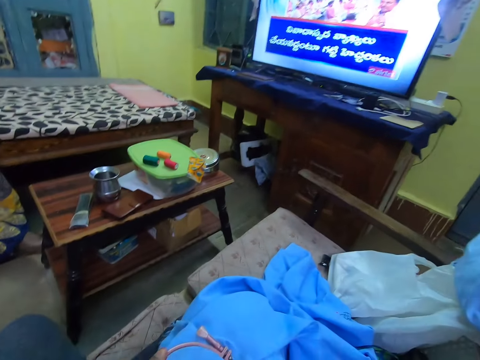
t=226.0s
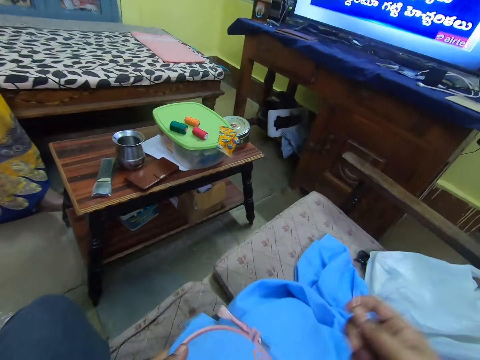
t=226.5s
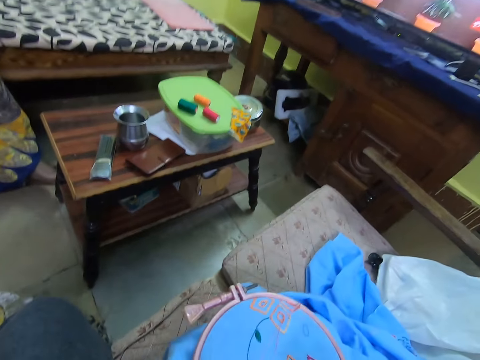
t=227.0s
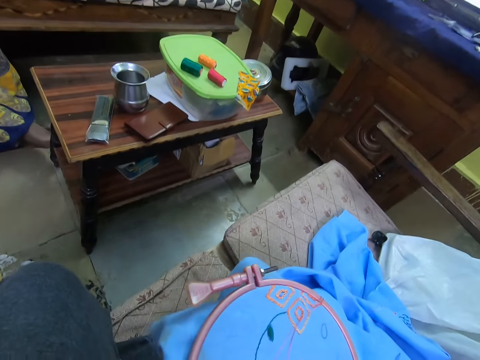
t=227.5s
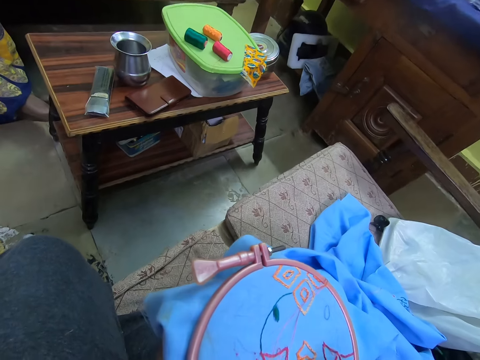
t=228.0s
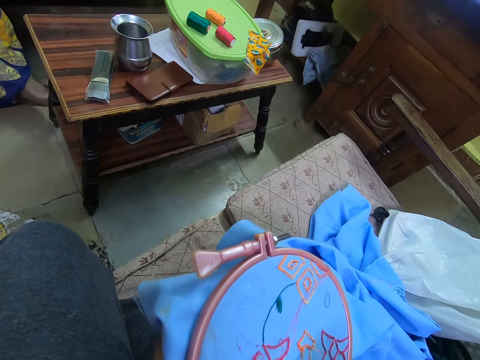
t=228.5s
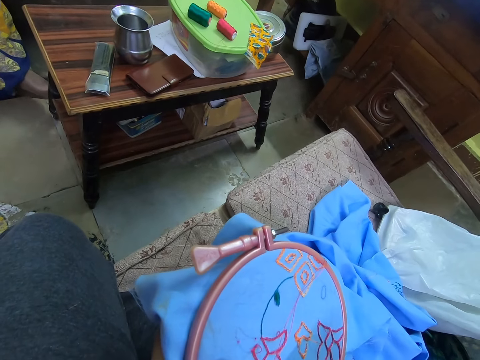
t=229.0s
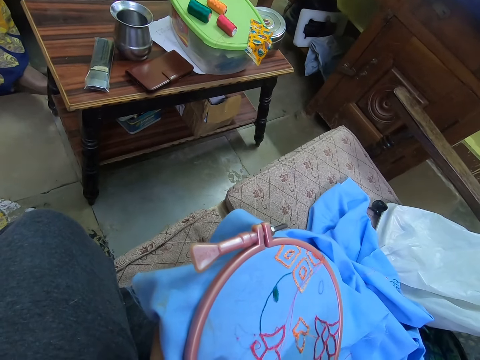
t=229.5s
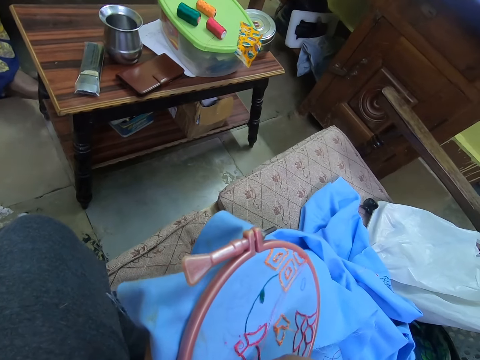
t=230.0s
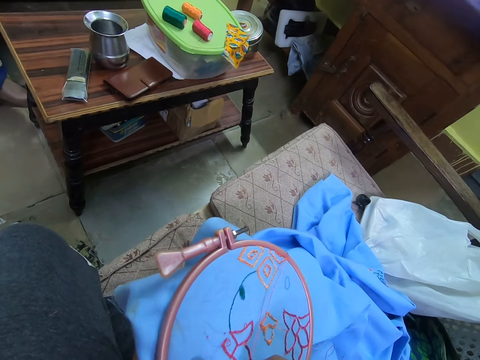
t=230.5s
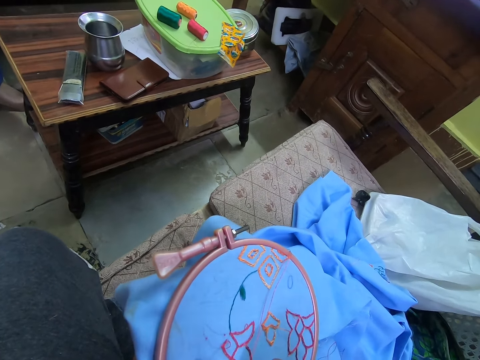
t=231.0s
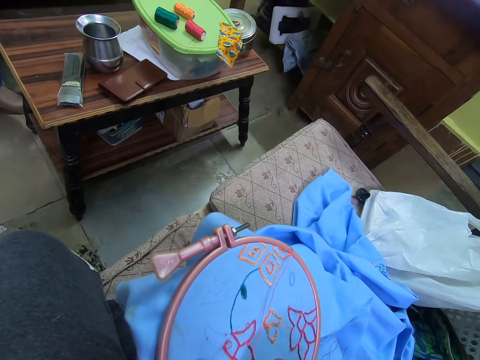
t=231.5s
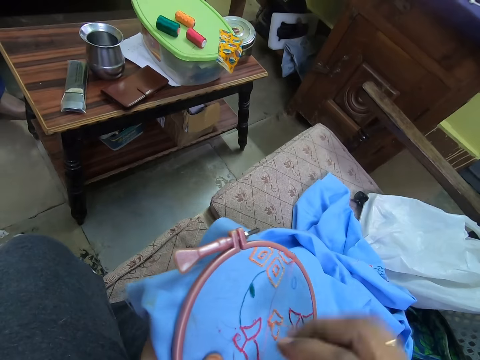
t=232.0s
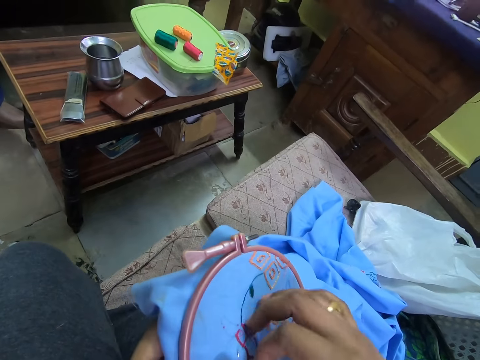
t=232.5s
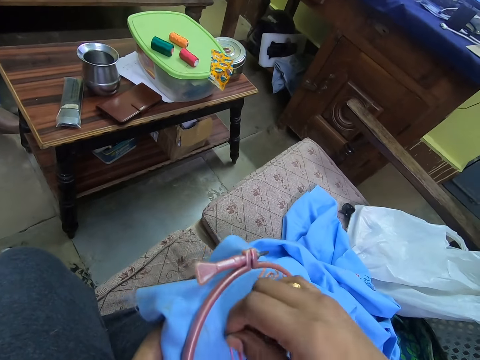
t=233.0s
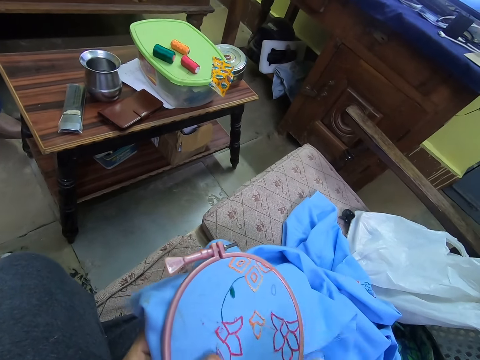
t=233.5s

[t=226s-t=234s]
The camera wearer embroiders a flower on a fabric using a needle and a string.

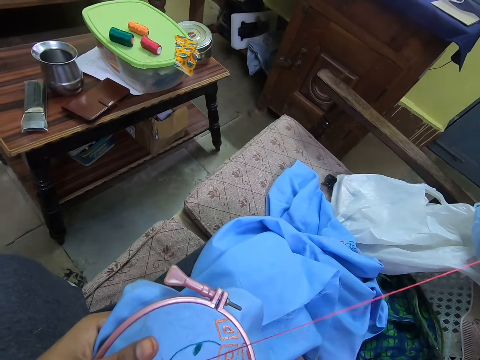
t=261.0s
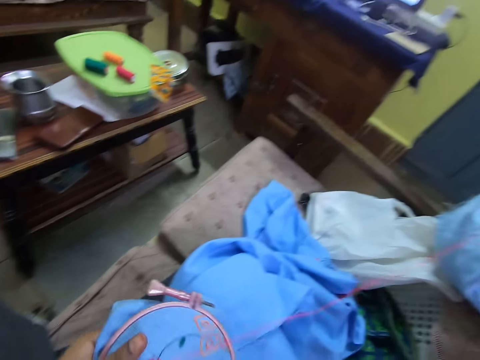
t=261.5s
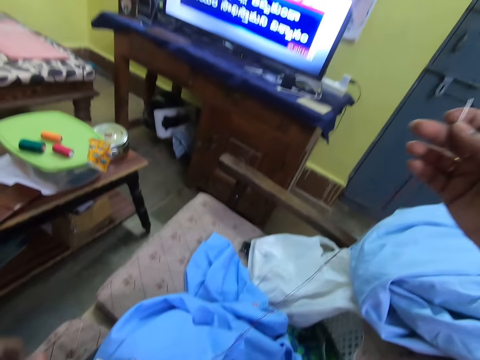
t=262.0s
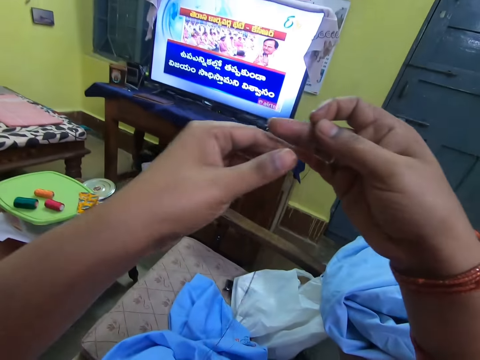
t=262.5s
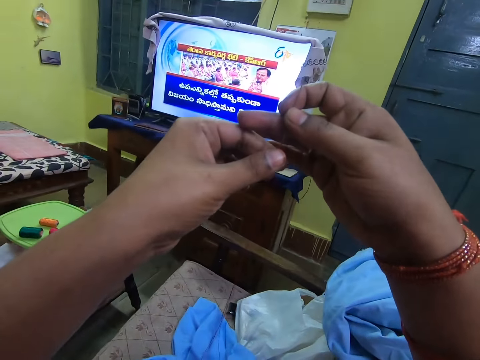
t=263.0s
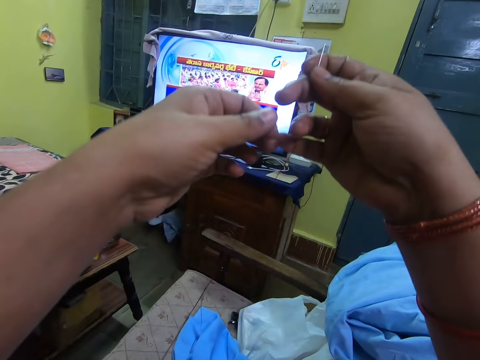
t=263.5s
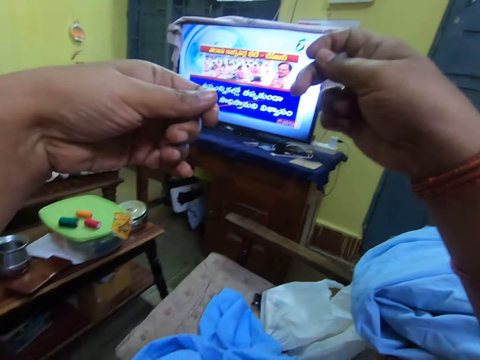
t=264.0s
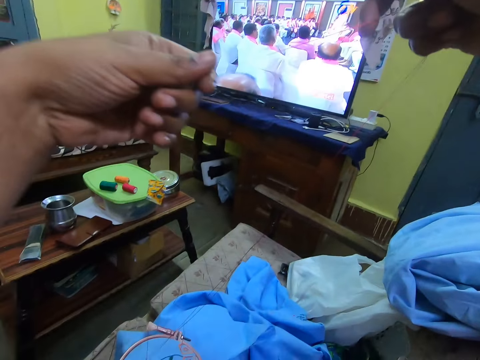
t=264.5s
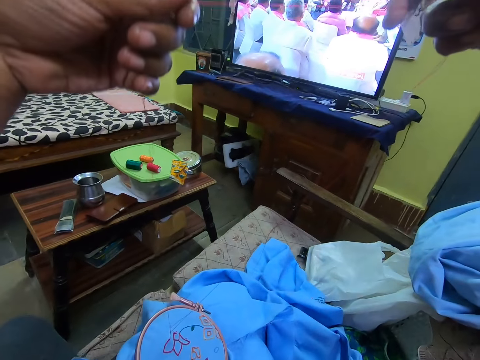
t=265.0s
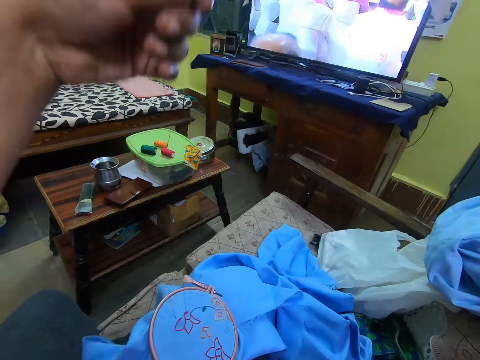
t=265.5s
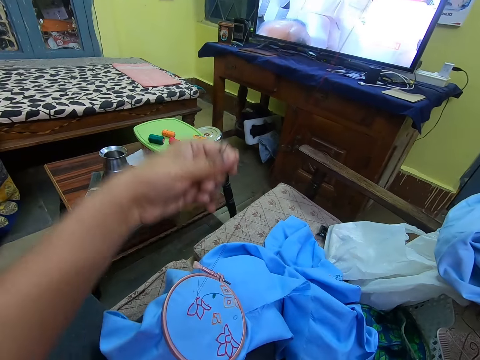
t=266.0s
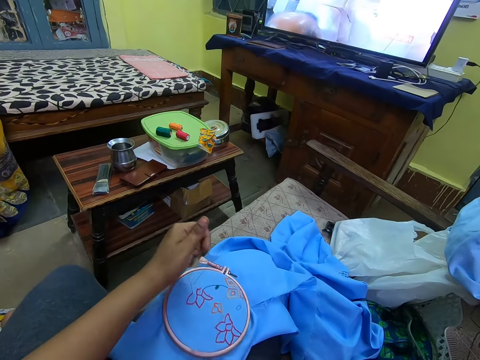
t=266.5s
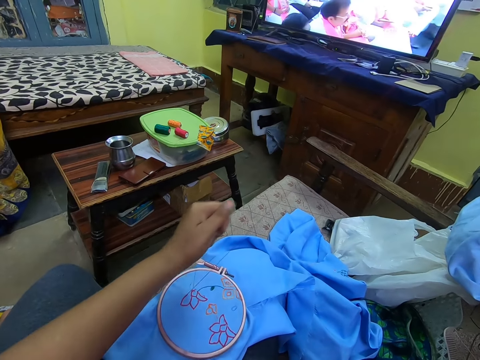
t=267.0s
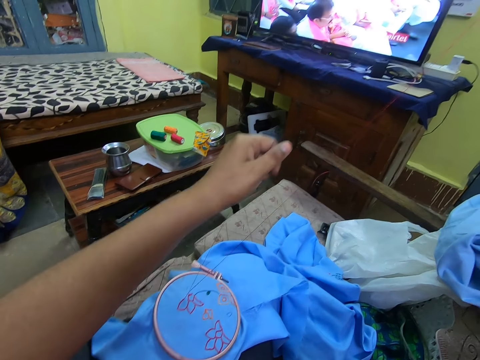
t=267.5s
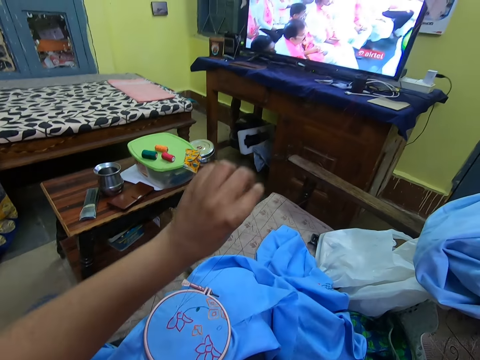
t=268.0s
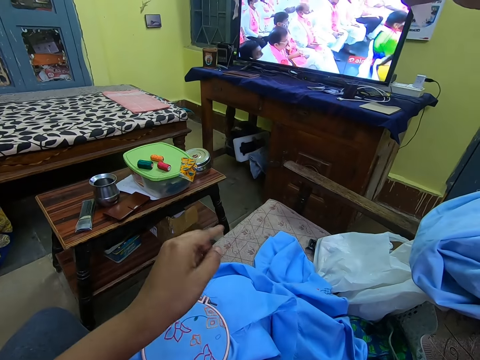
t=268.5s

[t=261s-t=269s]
The camera wearer stretches the string. They align the thread on the needle.

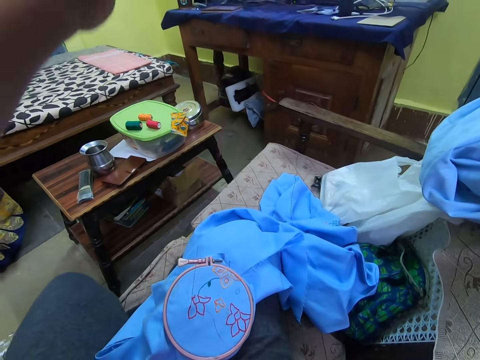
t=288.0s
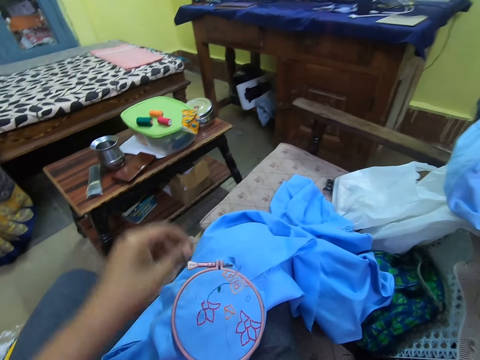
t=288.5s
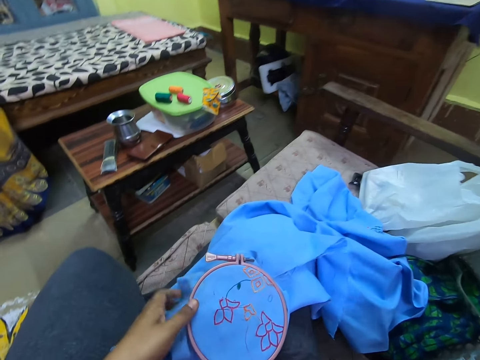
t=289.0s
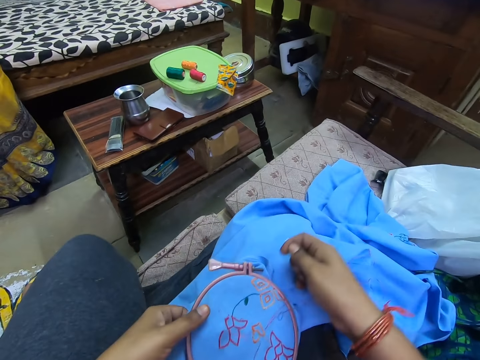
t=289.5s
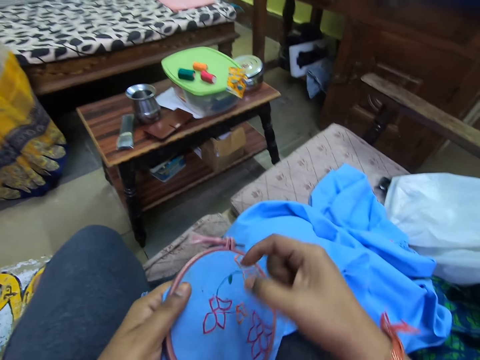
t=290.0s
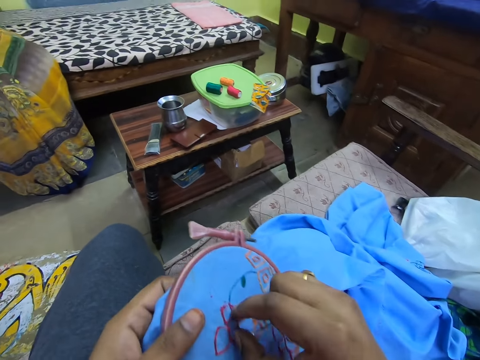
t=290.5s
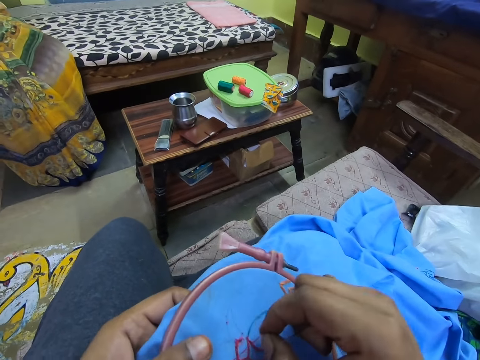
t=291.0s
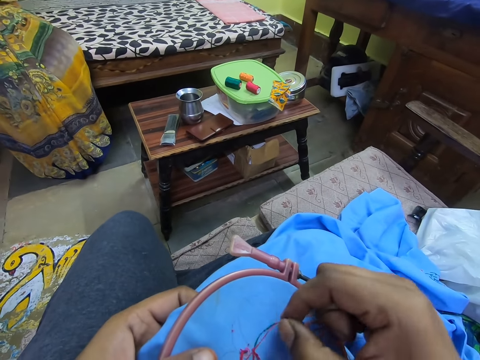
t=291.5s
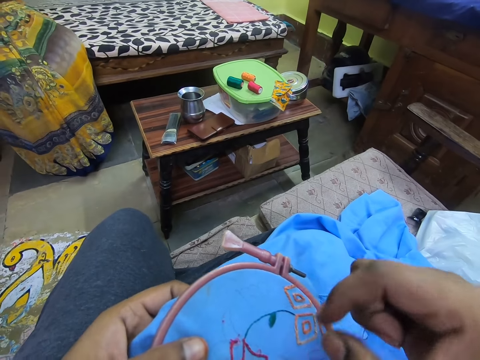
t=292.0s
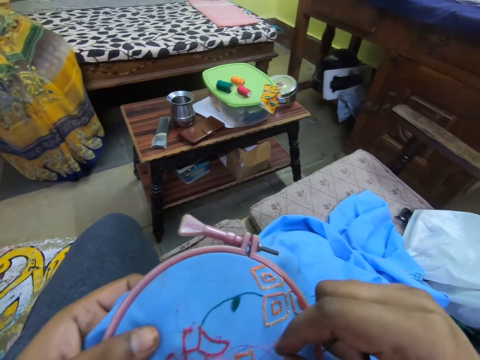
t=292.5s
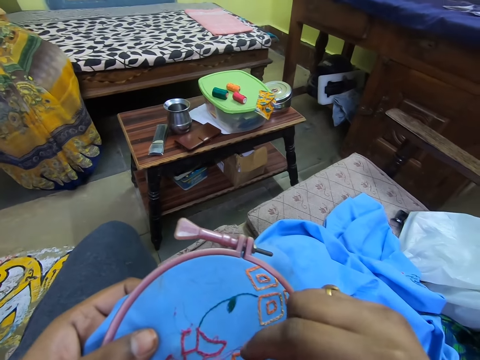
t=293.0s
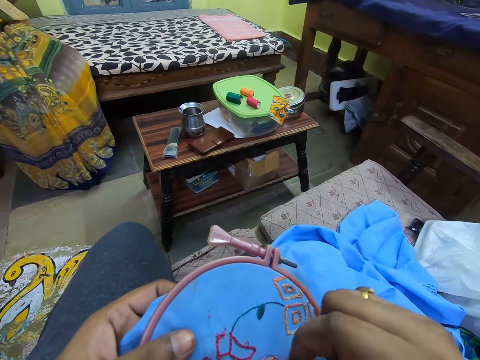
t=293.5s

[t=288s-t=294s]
The camera wearer picks up the material or piece of cloth. They hold the material. They adjust the thread on the piece of cloth.

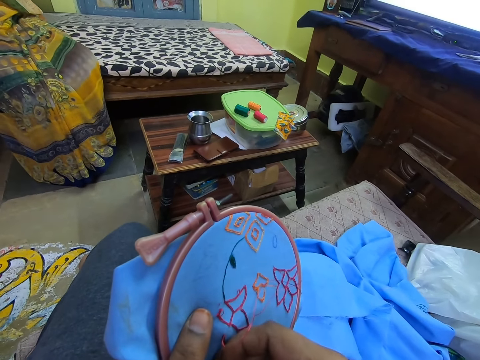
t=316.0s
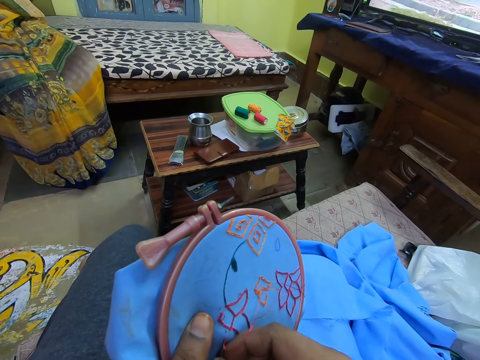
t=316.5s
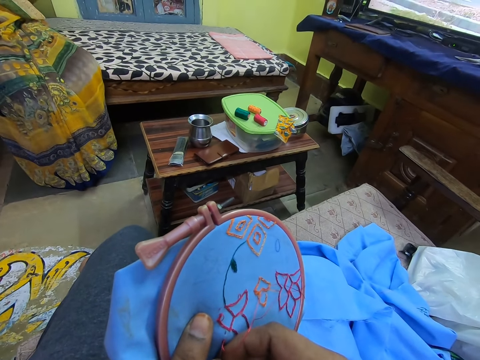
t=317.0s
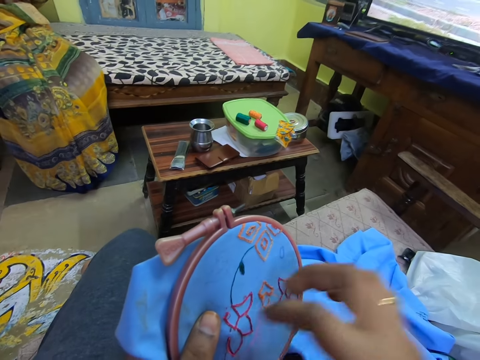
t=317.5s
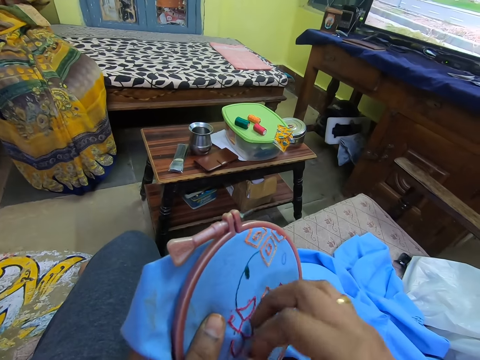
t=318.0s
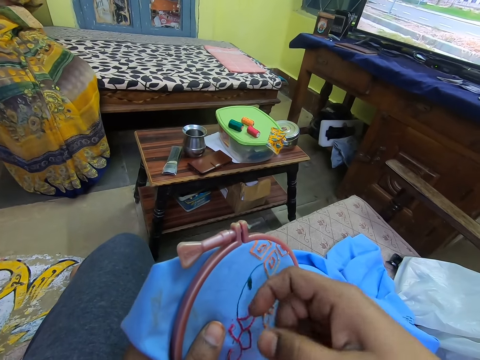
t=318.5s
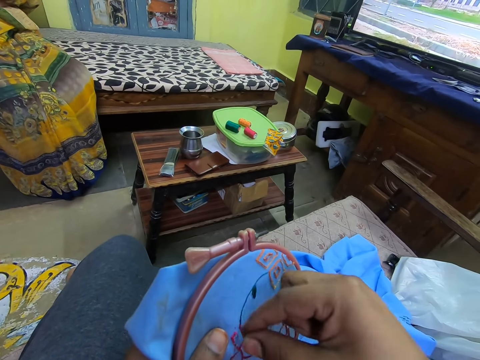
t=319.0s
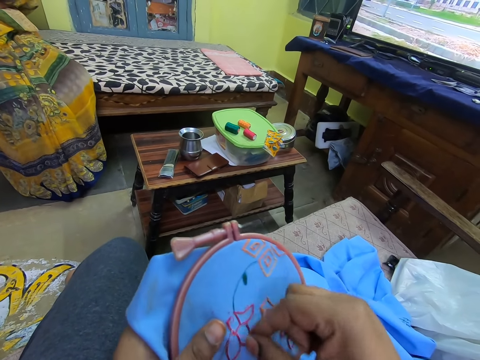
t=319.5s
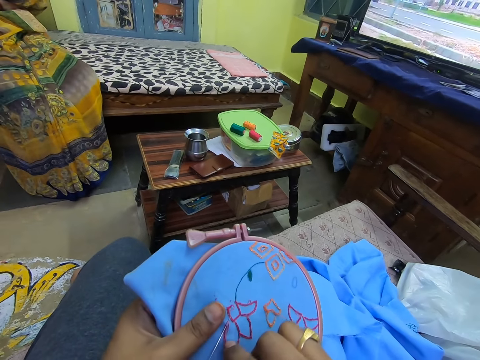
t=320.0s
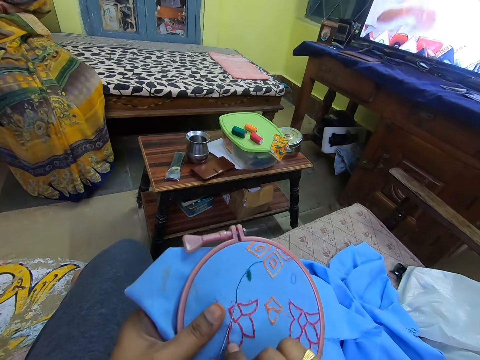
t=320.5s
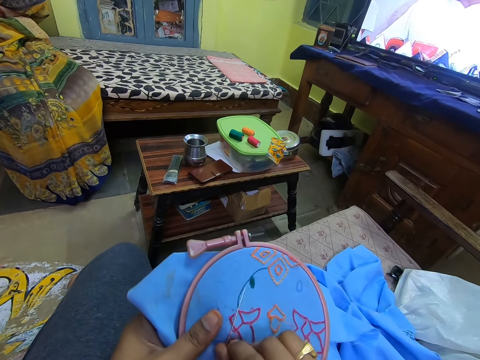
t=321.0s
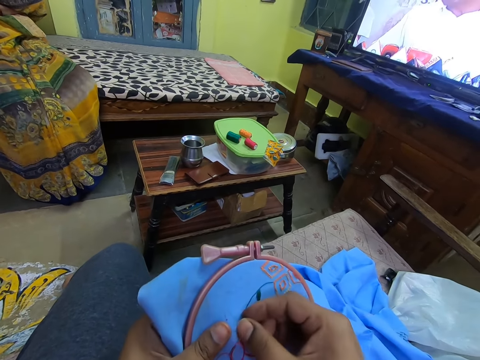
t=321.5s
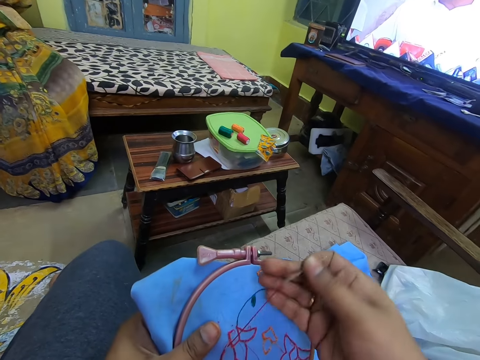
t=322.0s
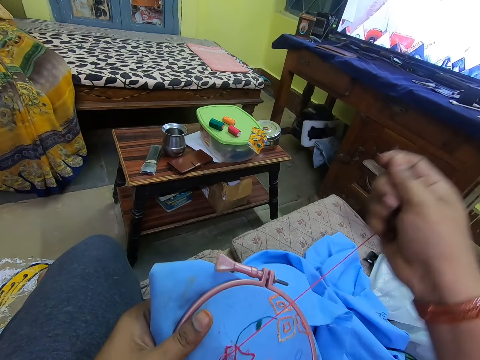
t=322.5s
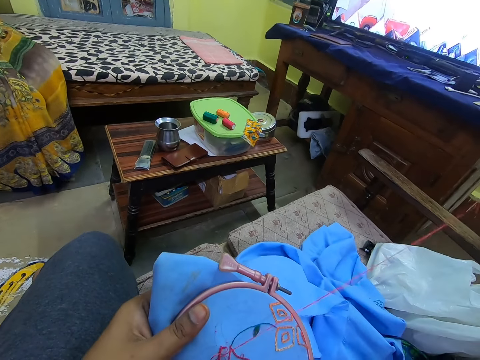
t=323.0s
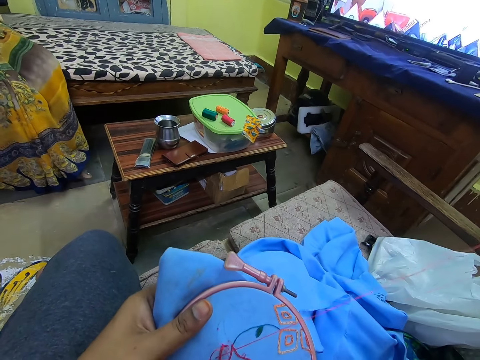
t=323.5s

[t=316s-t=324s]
The camera wearer pulls the needle. They roll the thread around the needle. They tie the thread around the needle. They sew the material and pull the needle.
